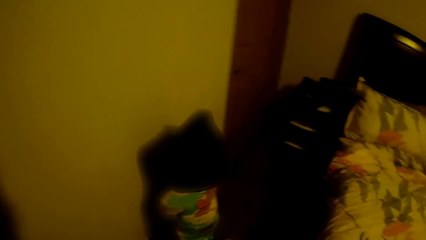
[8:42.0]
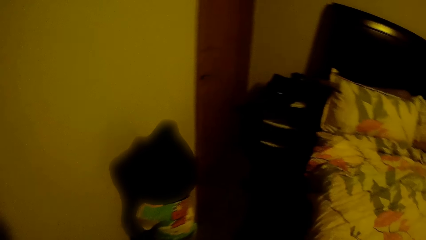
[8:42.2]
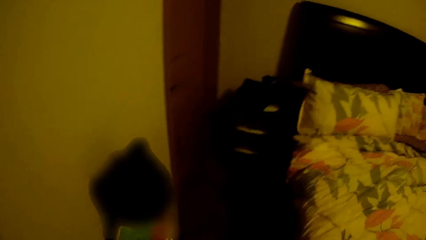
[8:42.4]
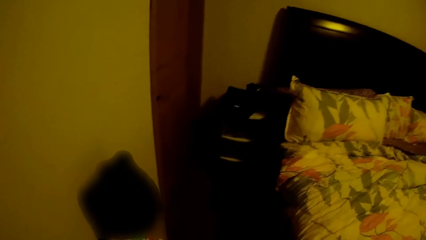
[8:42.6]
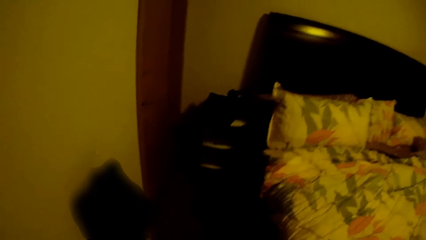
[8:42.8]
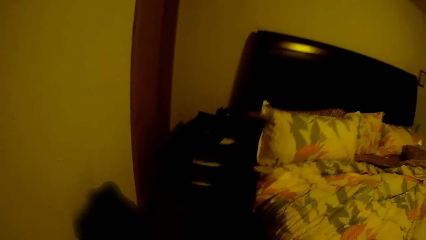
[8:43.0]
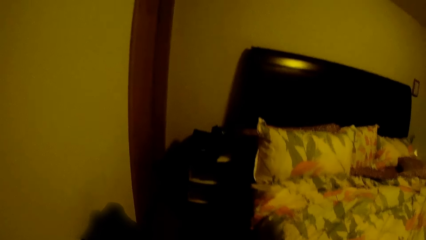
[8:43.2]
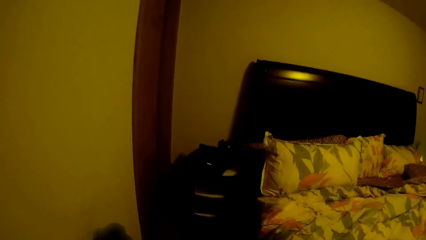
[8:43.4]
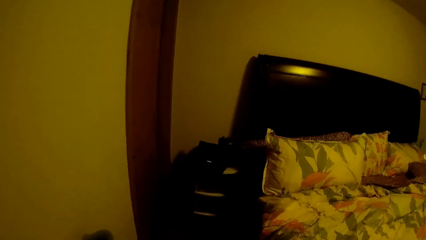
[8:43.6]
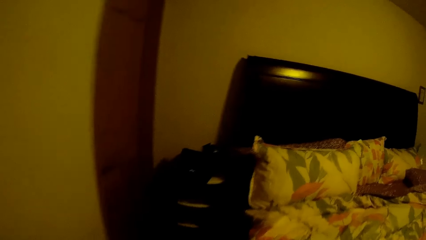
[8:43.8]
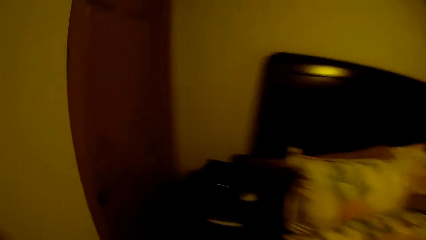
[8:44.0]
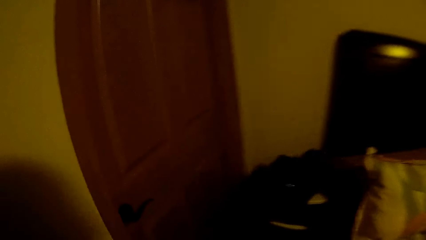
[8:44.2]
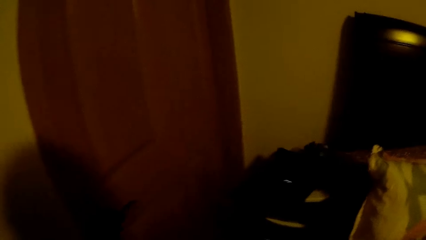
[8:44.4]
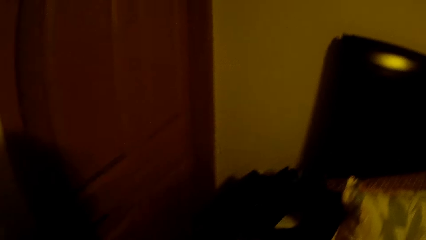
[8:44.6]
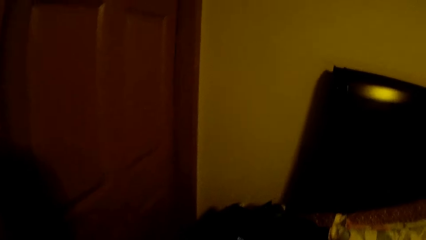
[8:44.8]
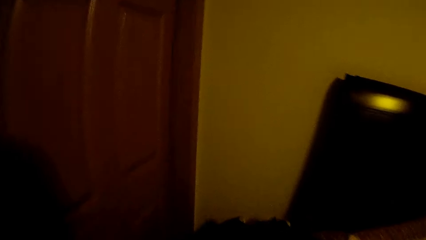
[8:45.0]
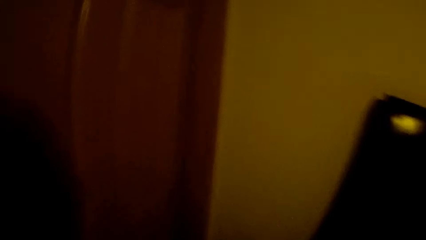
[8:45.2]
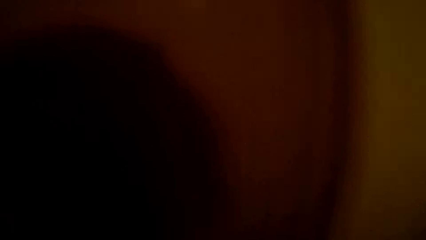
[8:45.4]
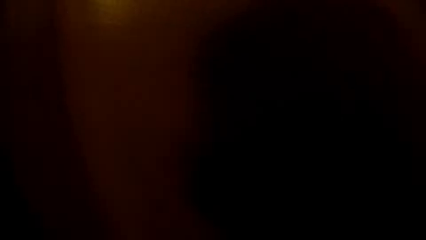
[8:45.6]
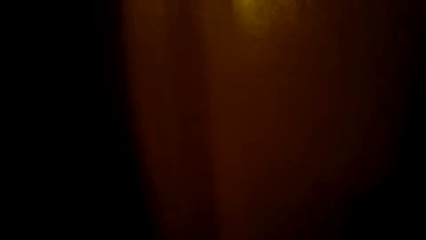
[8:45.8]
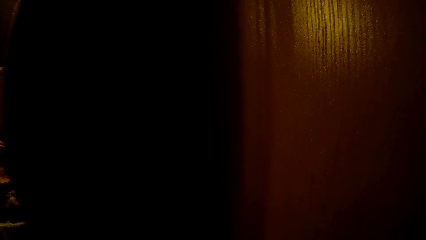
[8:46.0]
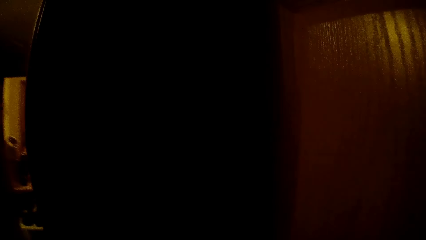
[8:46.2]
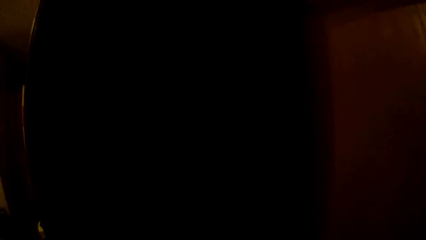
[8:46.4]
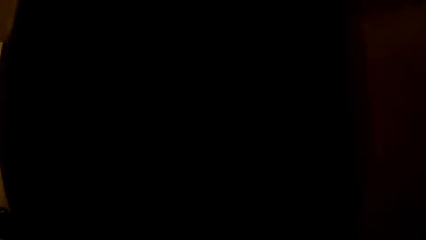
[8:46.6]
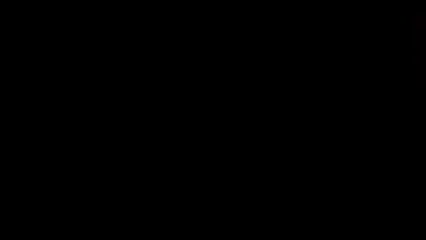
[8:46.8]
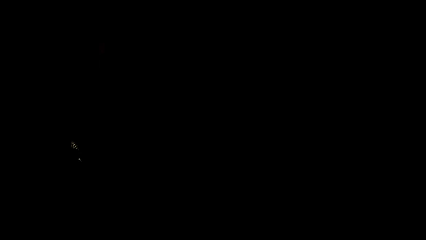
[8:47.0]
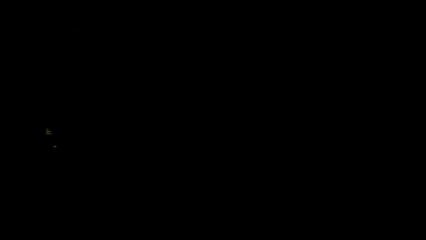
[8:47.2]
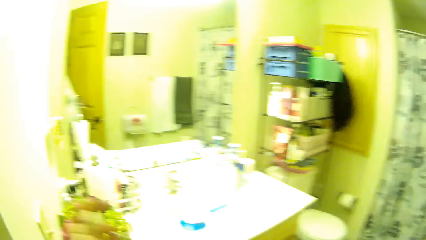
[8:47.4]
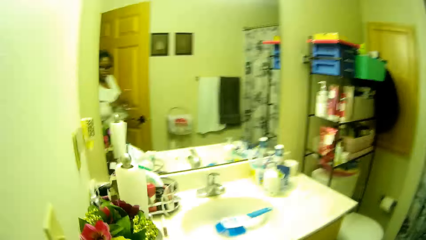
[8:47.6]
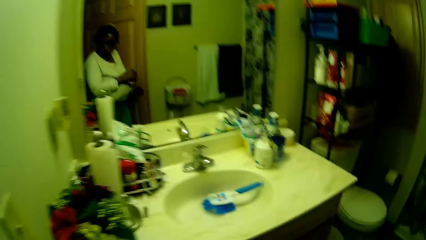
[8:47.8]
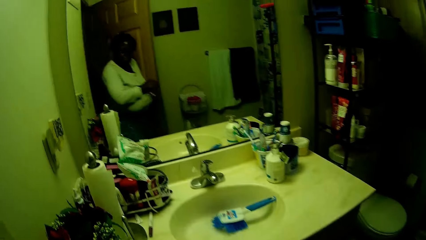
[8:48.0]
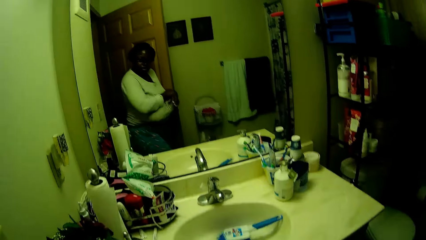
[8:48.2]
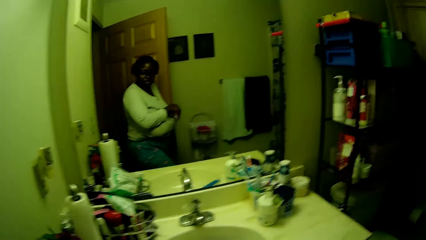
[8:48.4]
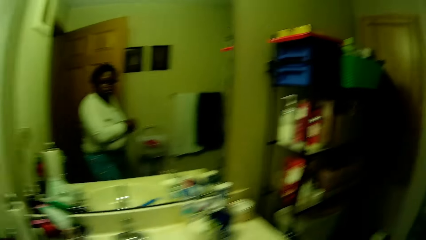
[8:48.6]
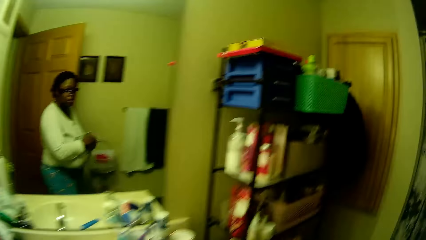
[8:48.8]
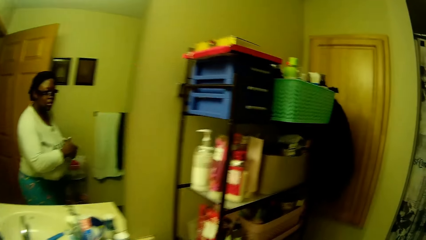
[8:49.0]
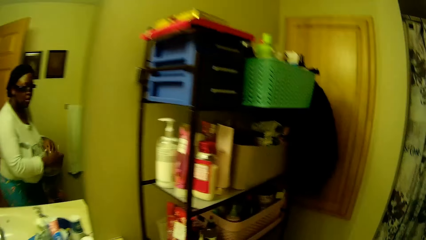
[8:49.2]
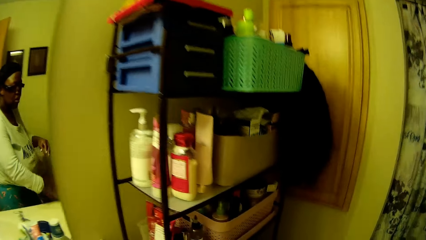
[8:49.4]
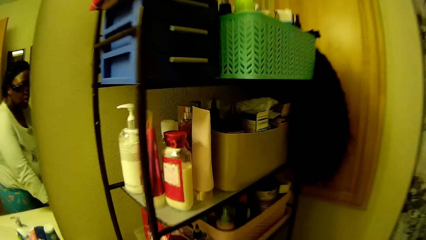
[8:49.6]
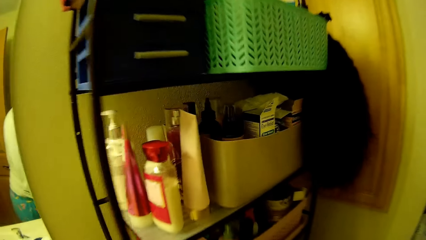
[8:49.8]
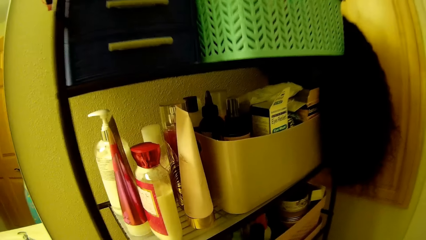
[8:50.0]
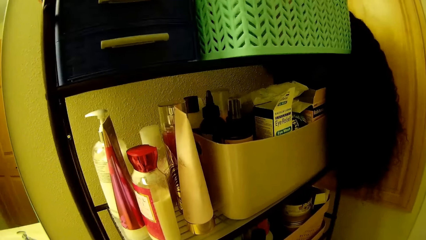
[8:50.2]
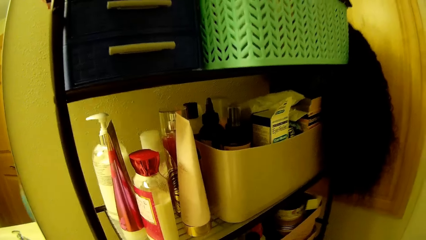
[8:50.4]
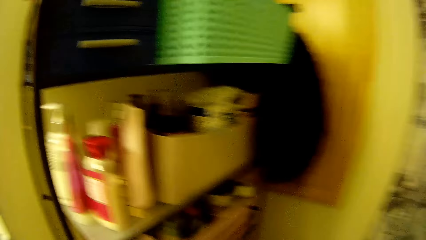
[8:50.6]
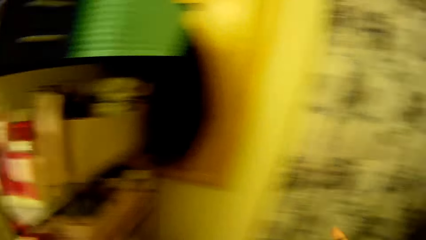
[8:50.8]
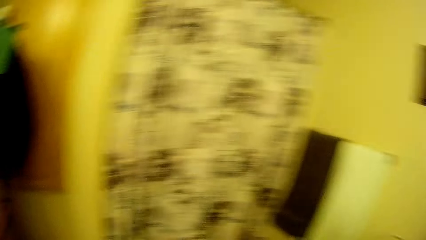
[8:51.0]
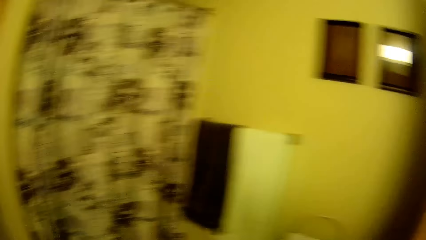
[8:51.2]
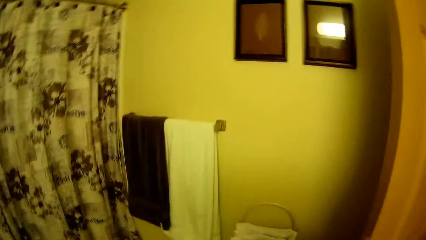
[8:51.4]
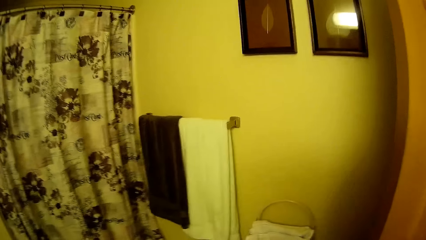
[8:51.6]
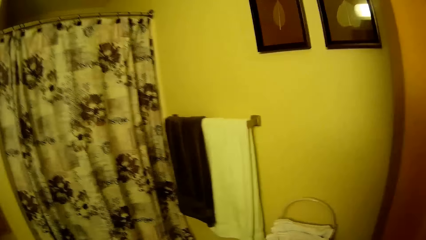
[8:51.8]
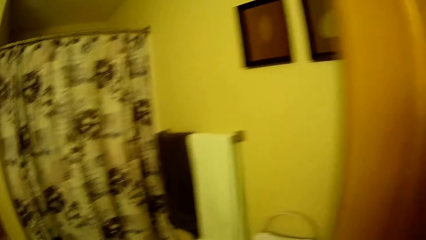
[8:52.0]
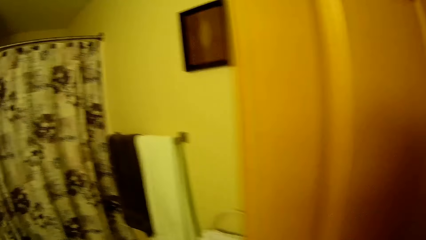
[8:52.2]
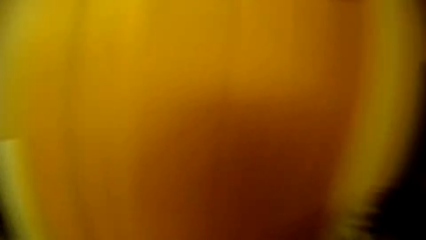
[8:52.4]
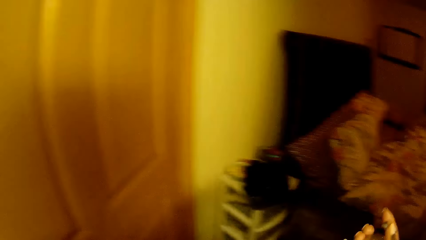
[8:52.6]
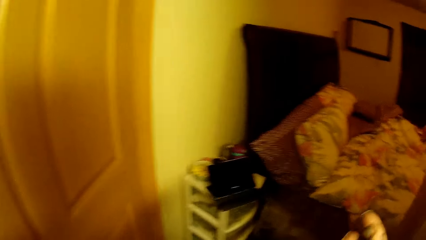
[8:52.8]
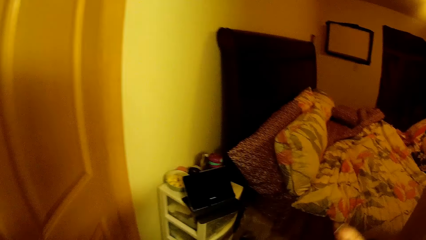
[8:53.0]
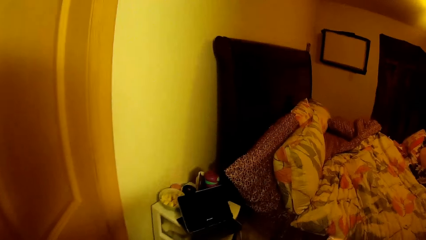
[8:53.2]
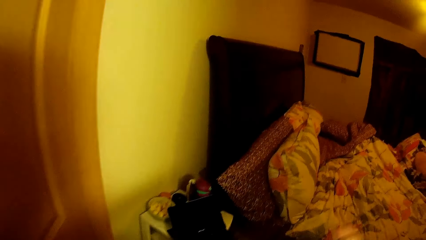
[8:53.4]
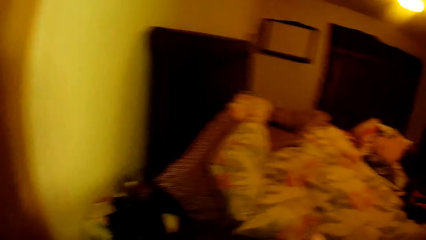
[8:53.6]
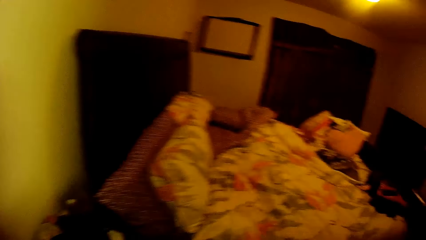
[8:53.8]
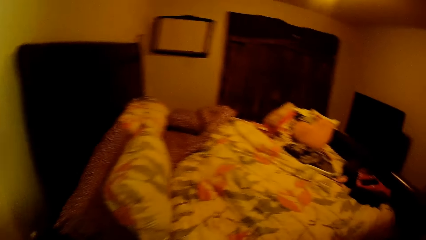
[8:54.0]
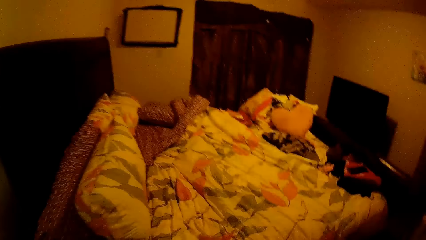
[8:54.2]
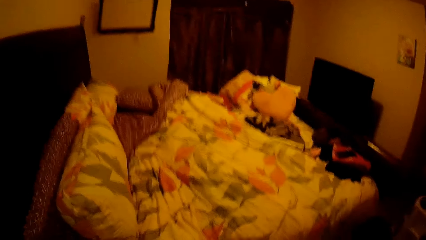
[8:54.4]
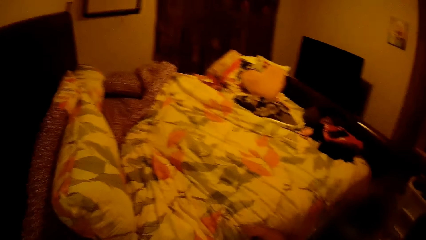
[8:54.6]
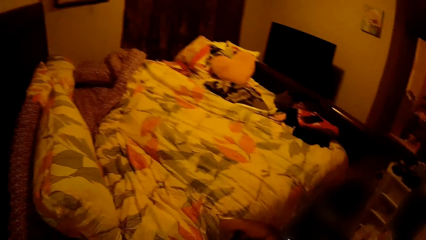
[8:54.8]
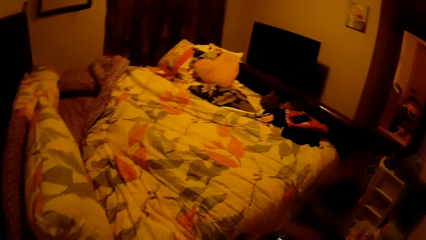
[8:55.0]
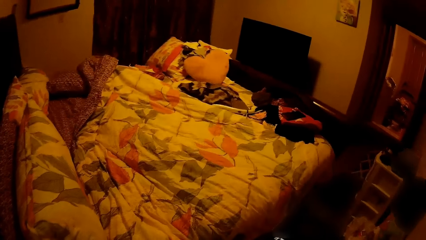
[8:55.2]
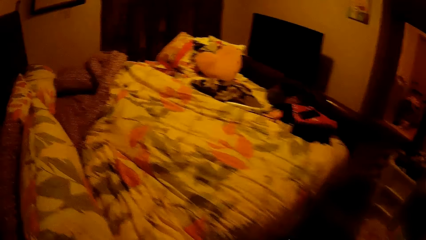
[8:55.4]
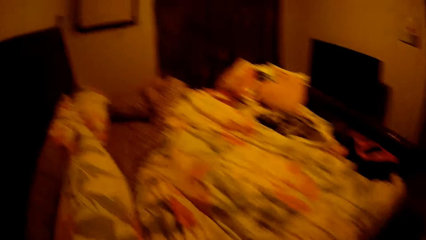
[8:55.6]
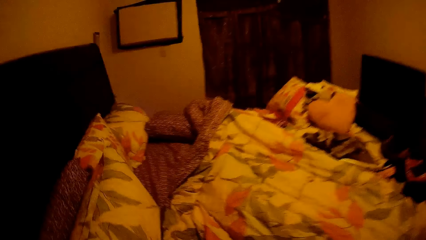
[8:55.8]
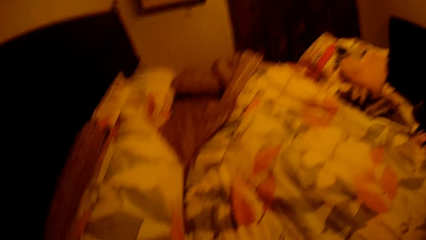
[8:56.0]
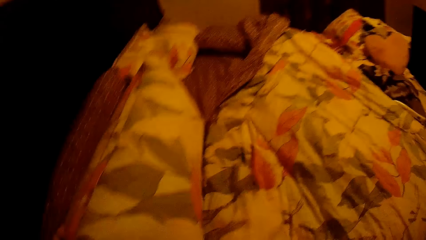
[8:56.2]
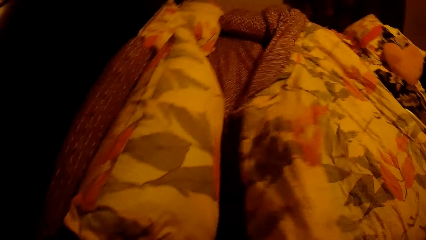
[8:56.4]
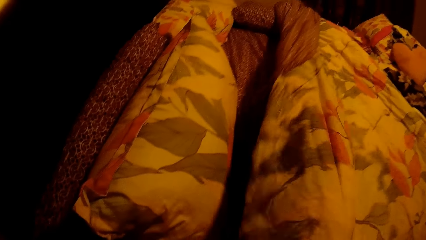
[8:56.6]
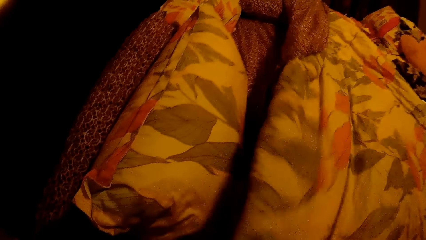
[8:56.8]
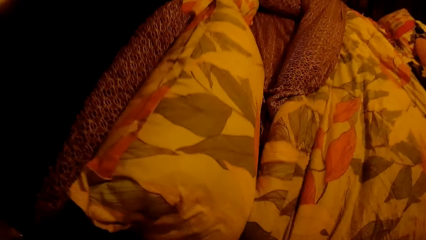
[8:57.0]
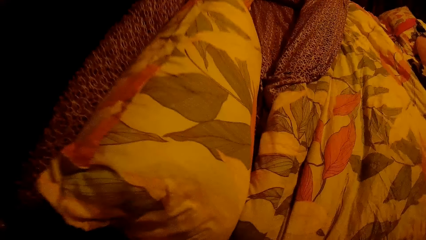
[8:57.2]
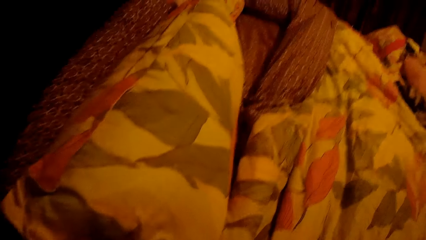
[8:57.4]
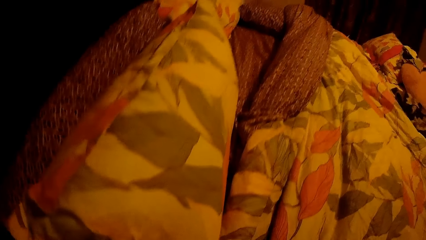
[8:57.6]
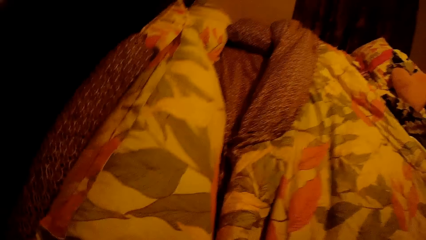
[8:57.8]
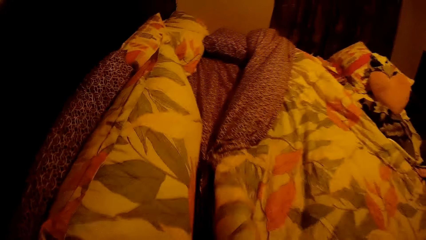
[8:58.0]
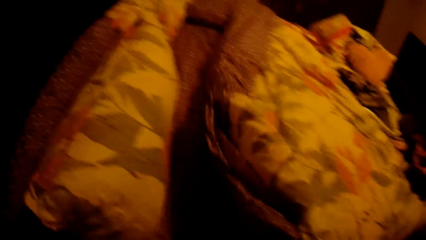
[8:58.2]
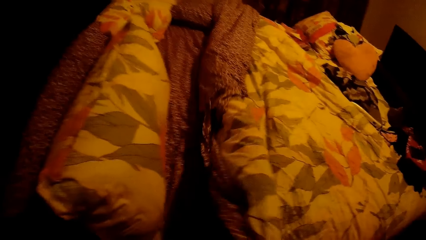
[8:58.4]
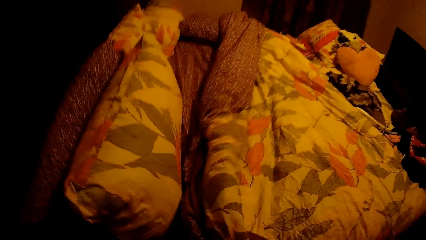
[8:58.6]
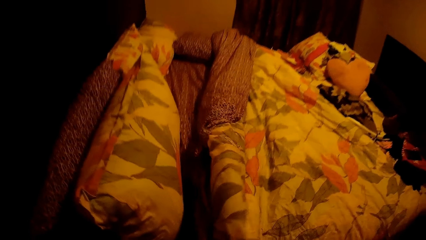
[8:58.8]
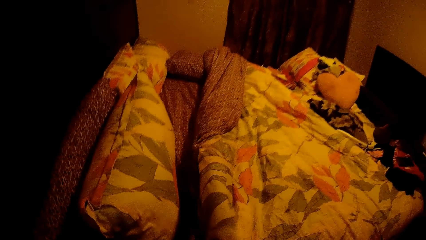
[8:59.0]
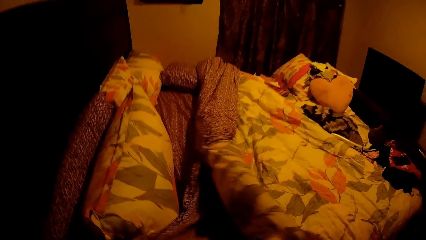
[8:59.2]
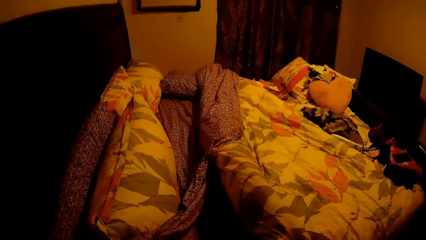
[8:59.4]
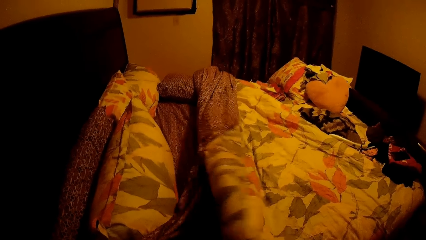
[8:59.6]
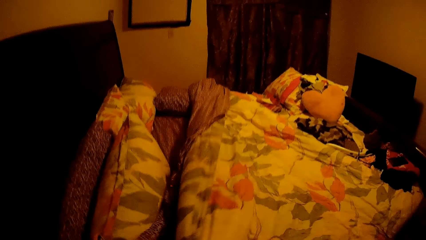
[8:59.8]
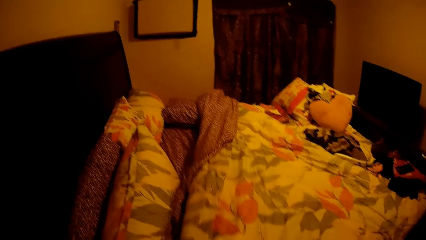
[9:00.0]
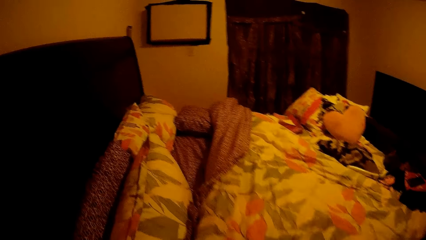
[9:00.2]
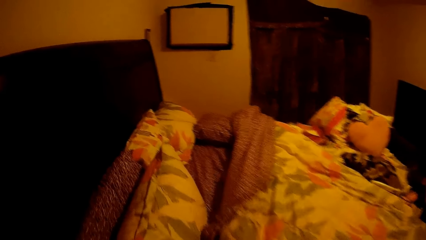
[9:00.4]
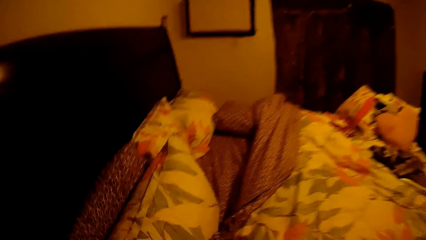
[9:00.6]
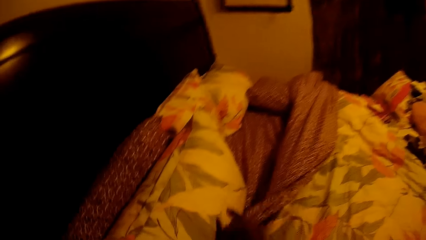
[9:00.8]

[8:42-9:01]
The camera wearer opens the bathroom door with her right hand. She walks into the bathroom. She walks into the bedroom from the bathroom. She arranges the bed sheet on the bed with her right hand.
